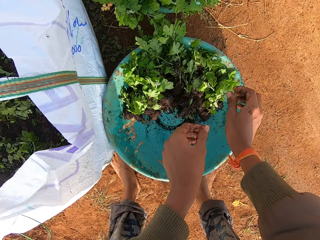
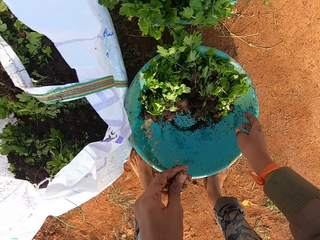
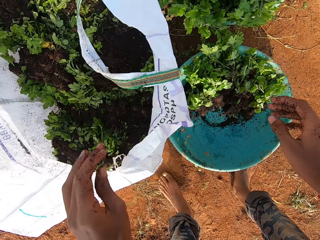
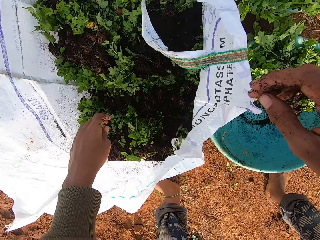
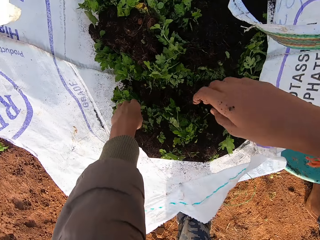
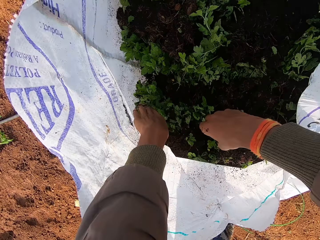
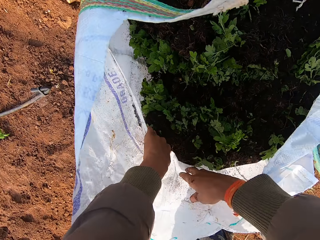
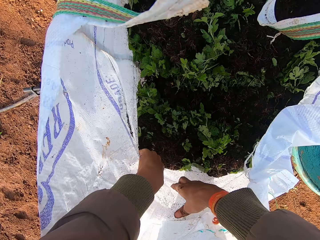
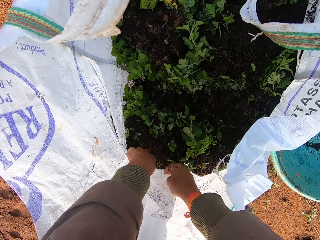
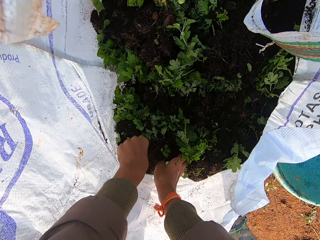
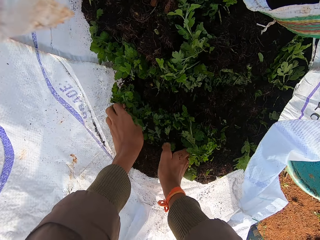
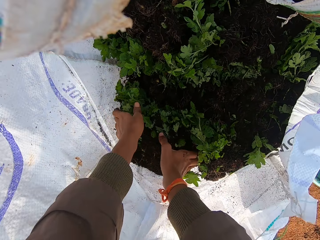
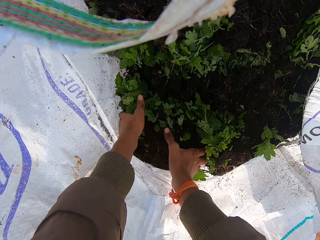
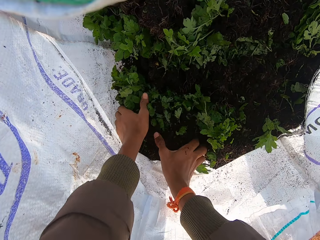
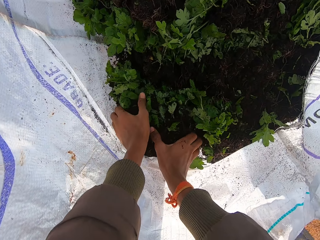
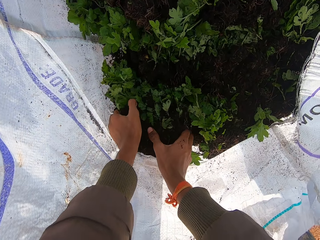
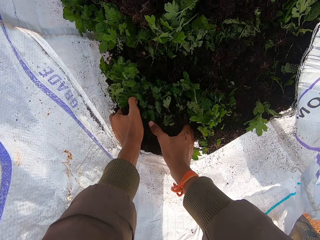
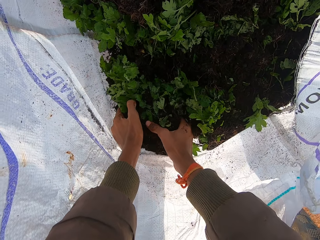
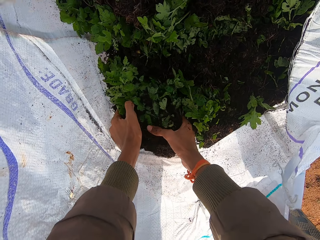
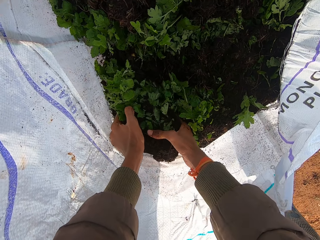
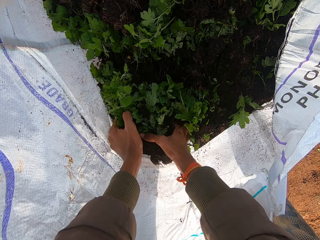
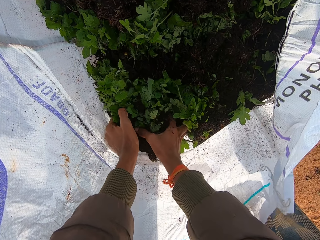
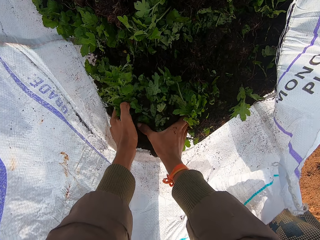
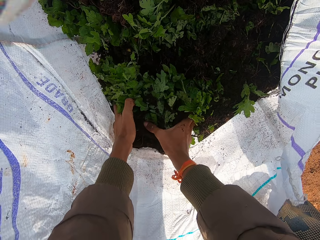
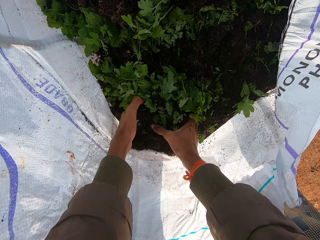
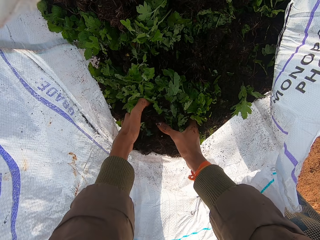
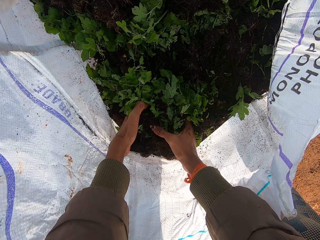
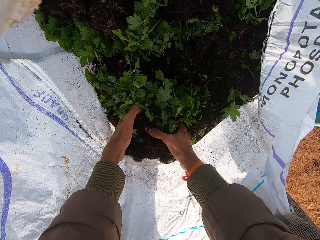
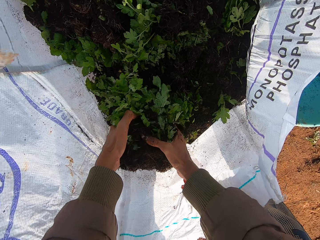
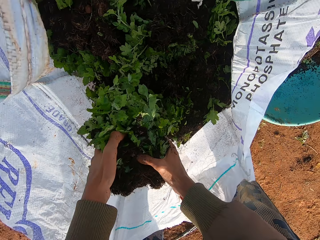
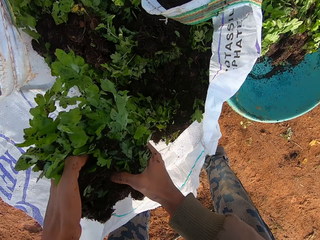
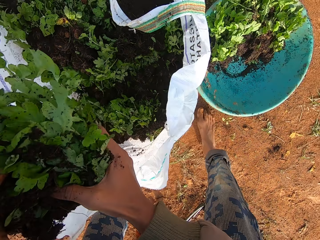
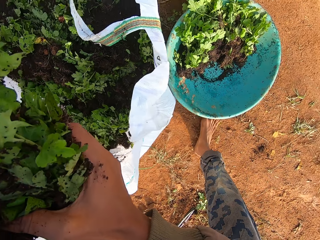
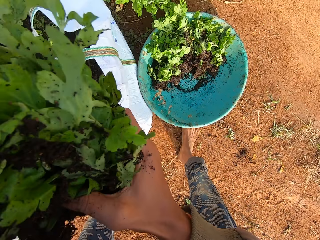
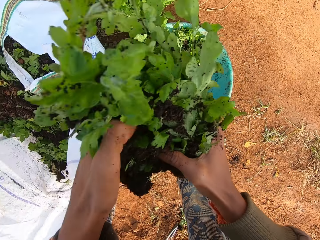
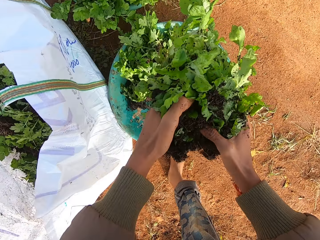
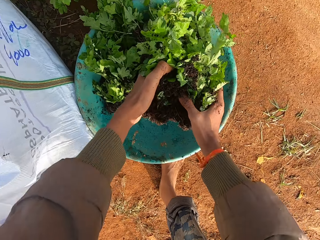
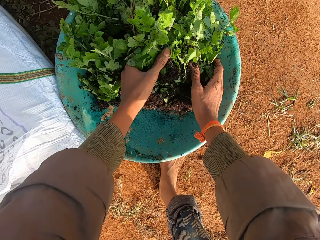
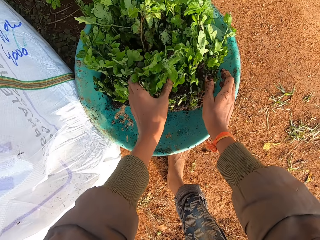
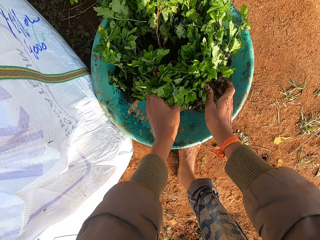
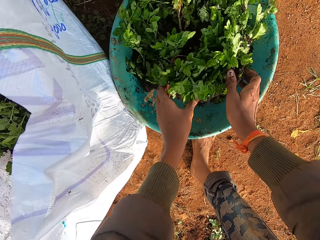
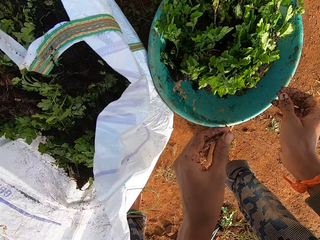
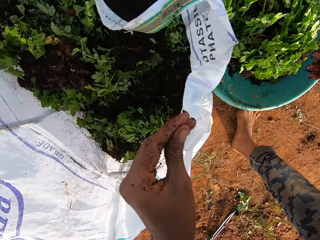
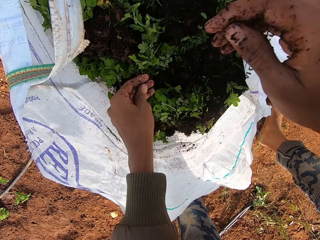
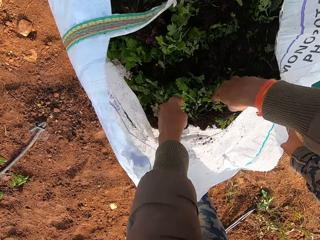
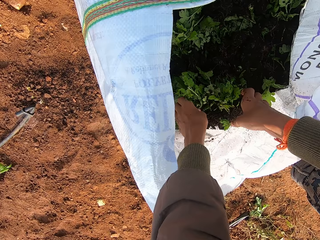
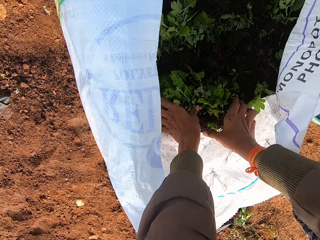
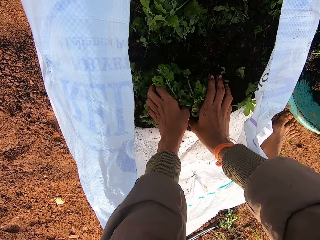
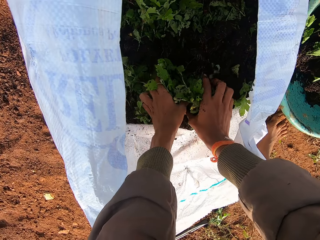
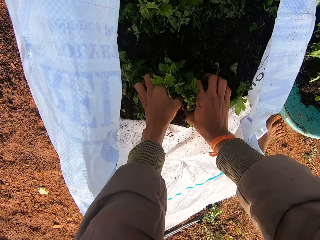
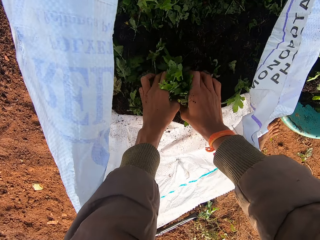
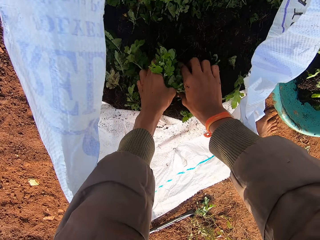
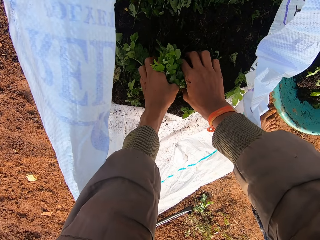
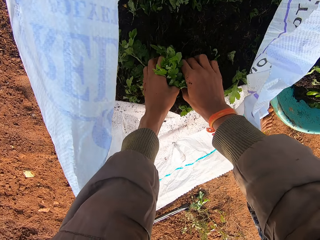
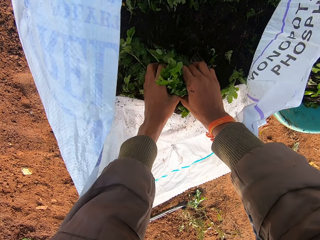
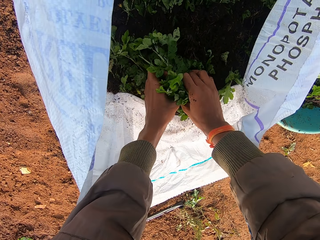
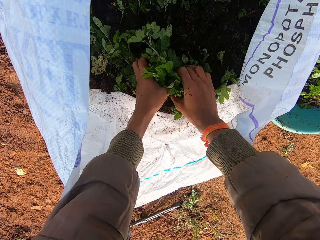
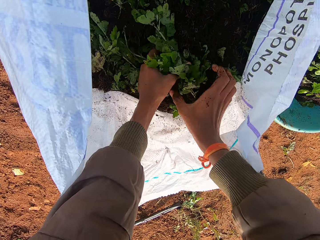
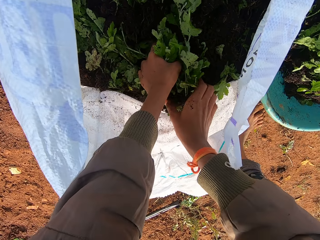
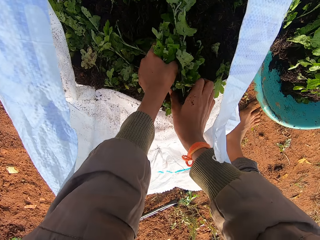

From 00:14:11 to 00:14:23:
The camera wearer drops the plants in the bluish bowl on the ground with his hands. He lifts his hands. He adjusts the sack on the ground with his hands. He uproots some plant from the sack with his hands. He lifts the plants. He drops the plants in the bluish bowl on the ground with his hands. He picks the plants from the sack. He holds some plant from the sack with his hands.

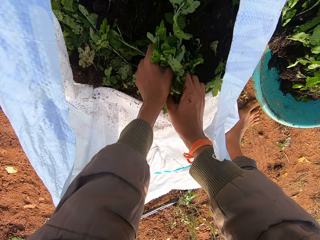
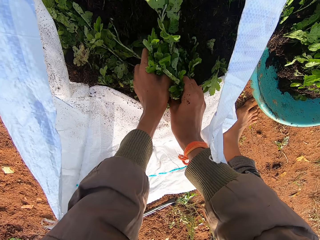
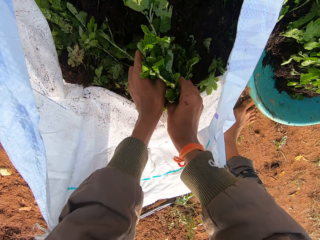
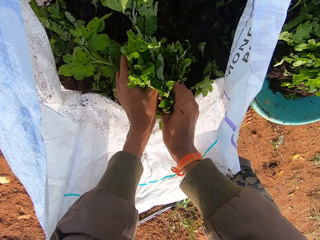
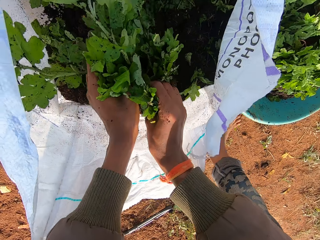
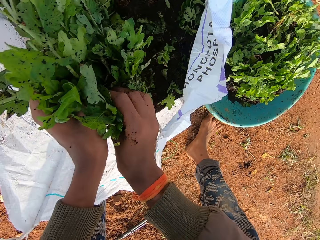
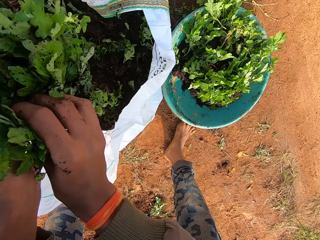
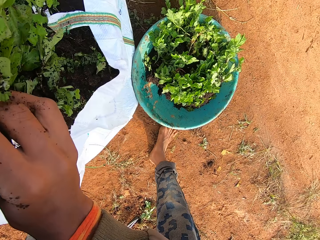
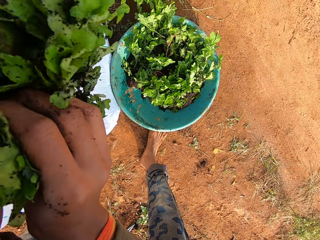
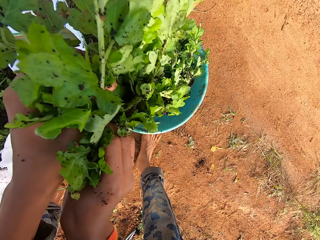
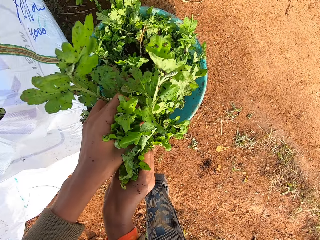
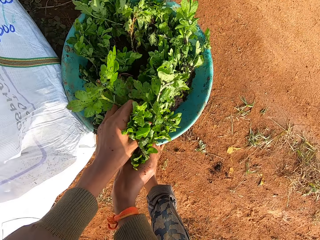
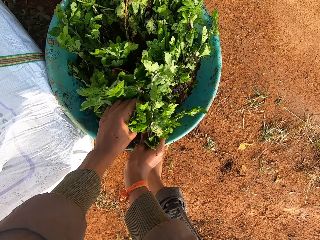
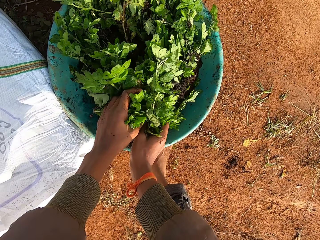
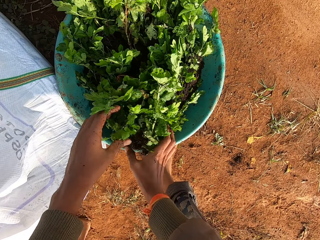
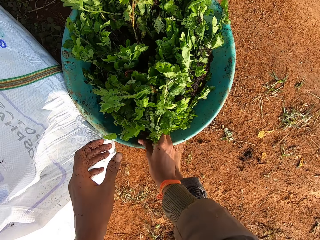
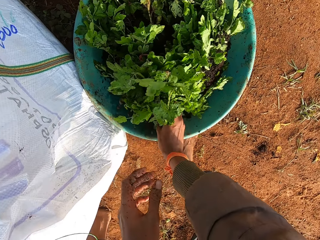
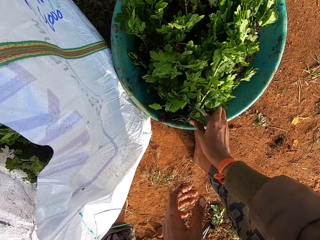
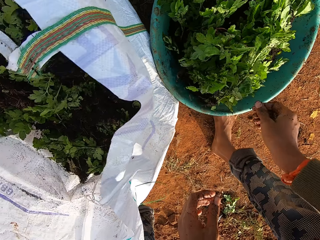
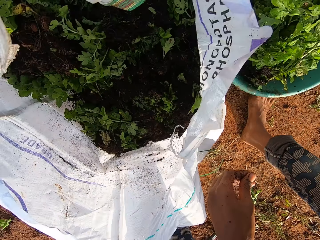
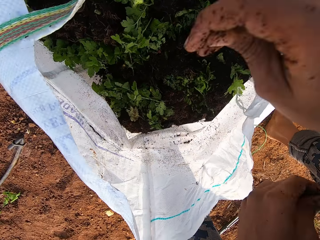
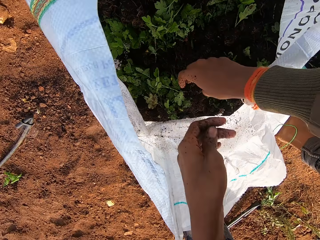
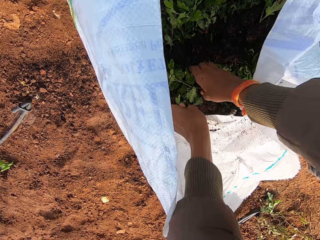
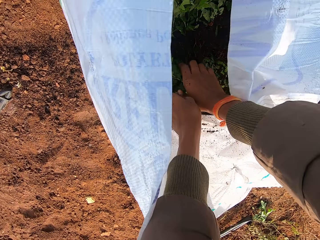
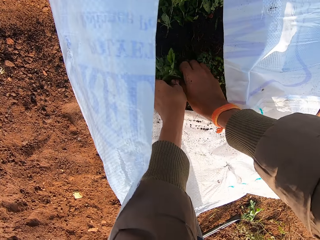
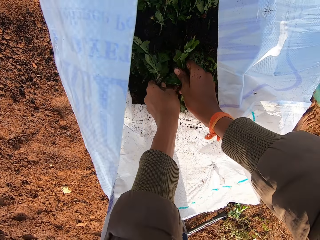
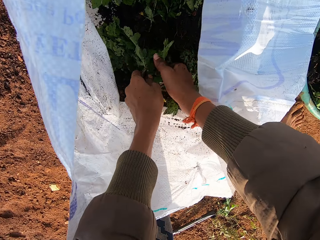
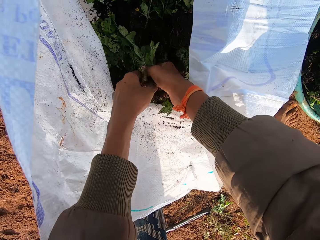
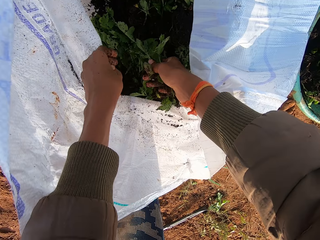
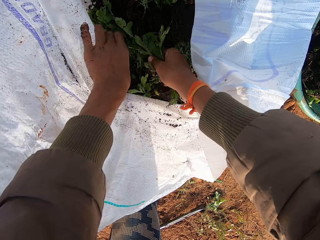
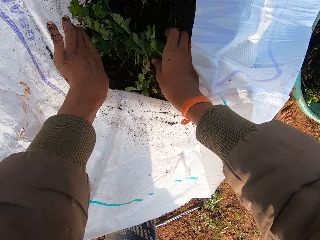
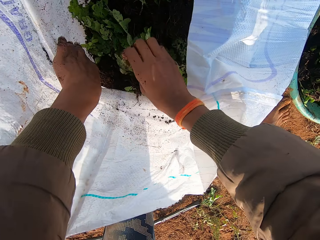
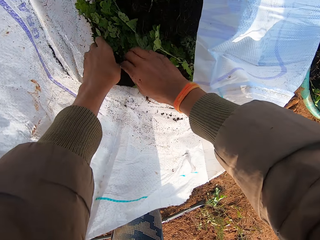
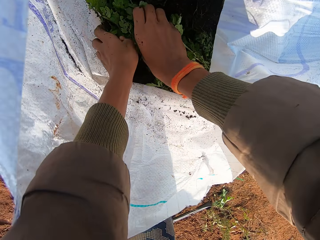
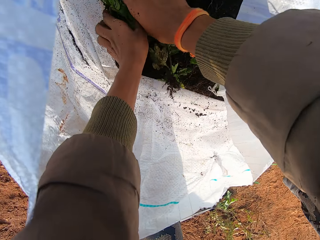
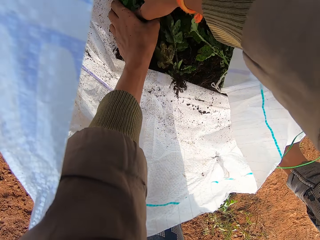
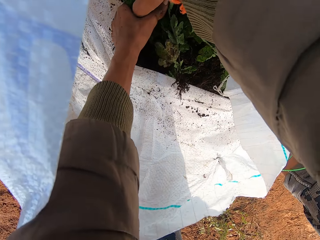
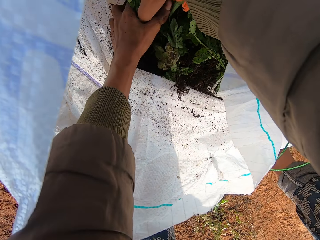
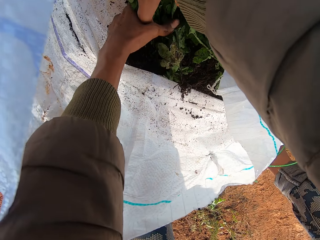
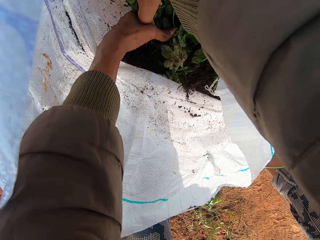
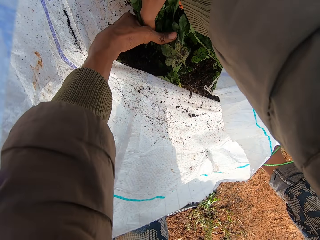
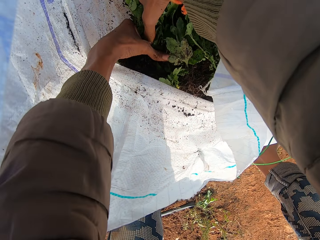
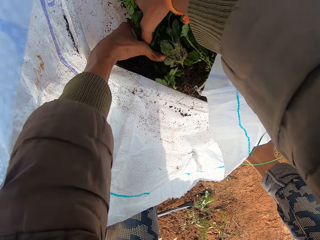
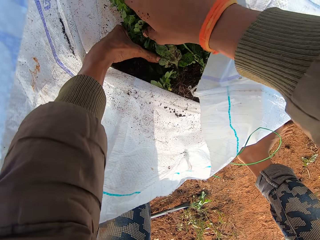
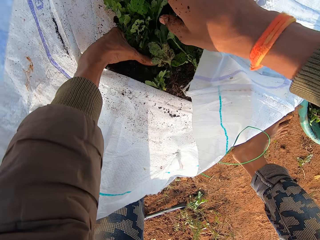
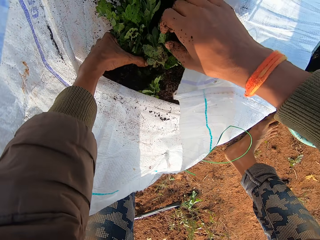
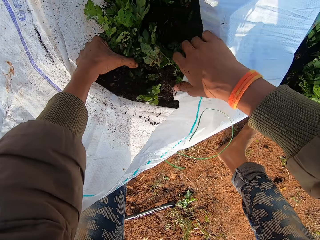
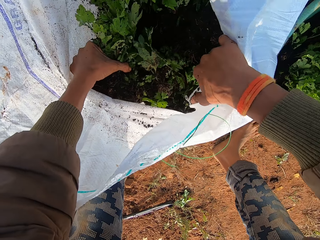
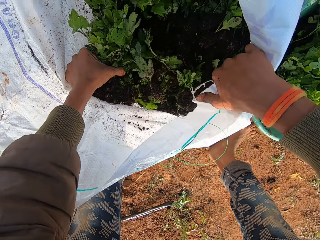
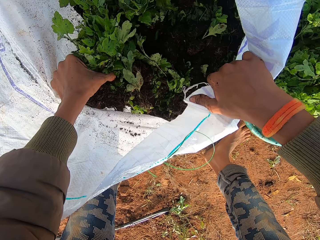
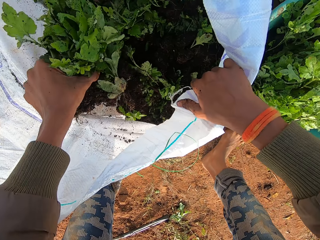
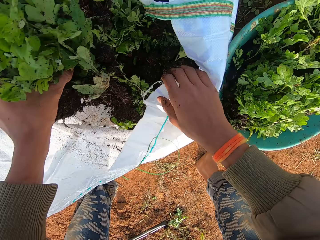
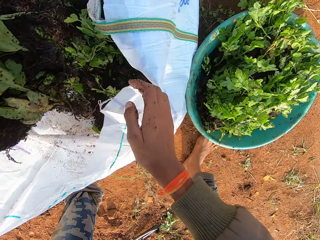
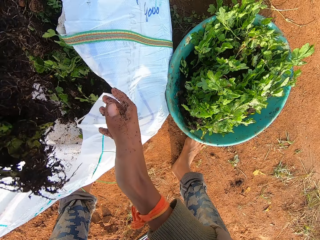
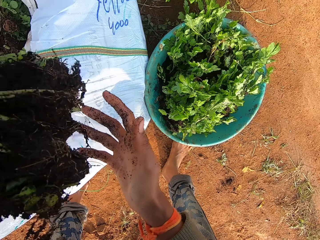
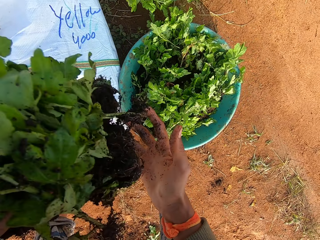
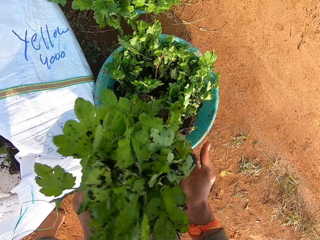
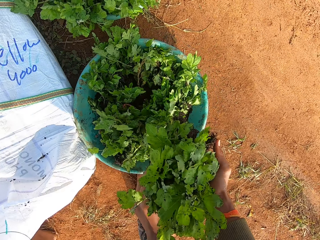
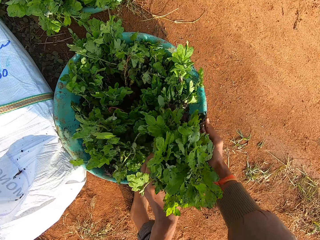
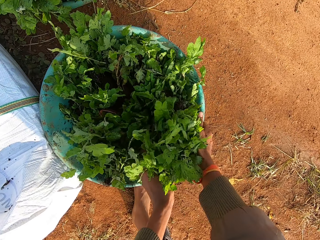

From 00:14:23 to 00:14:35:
The camera wearer uproots some plant from the sack with his hands. He lifts the plants. He drops the plants in the bluish bowl on the ground with his hands. He lifts his hands. He uproots some plant from the sack with his hands. He passes the plants from his left hand to his right hand. He drops the plants in the sack with his right hand. He uproots some plant from the sack with his hands. He picks the plants from the sack with his left hand. He lifts the plants.
